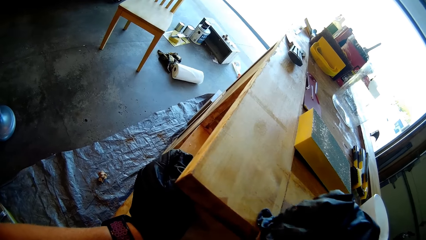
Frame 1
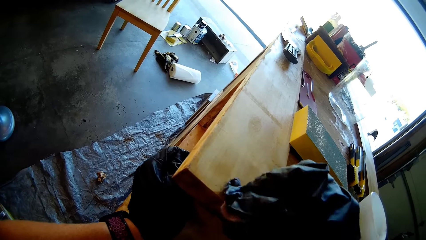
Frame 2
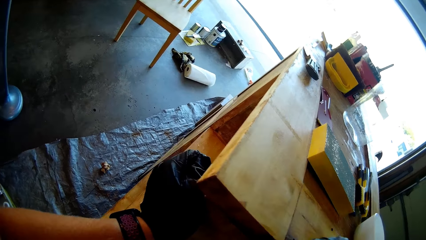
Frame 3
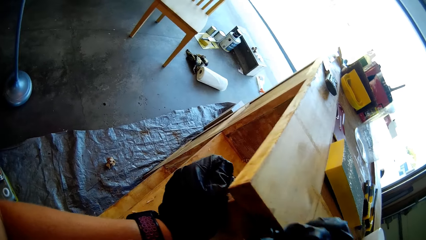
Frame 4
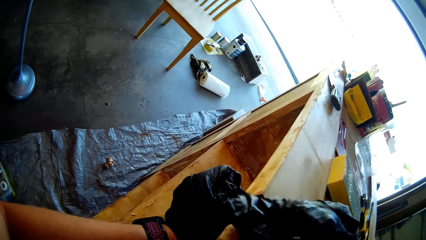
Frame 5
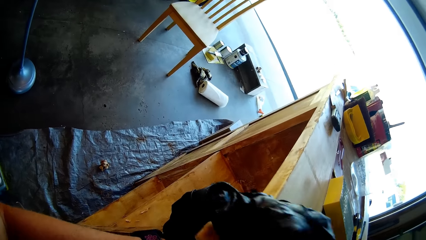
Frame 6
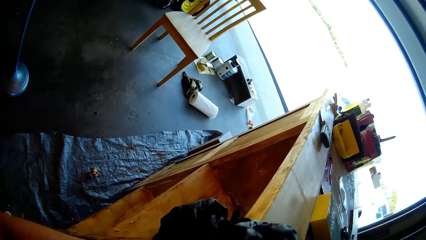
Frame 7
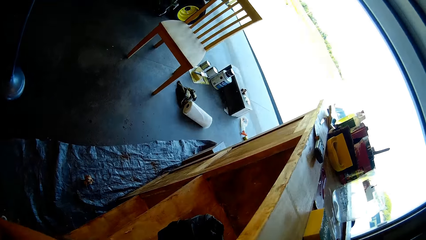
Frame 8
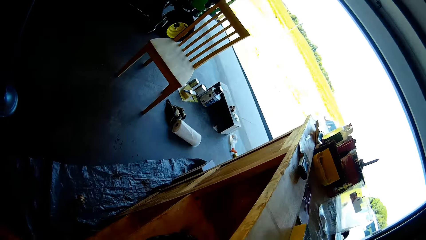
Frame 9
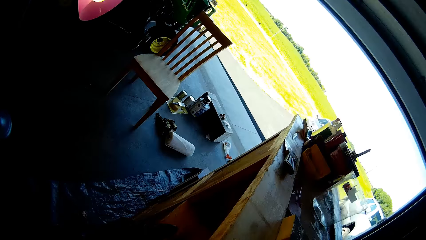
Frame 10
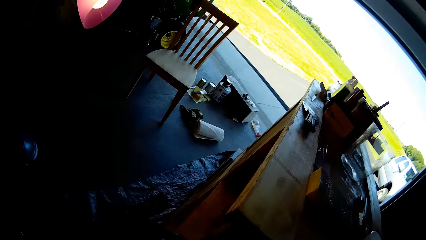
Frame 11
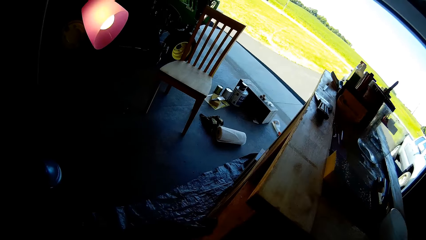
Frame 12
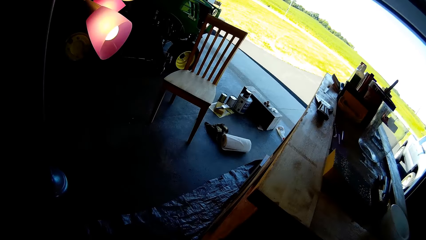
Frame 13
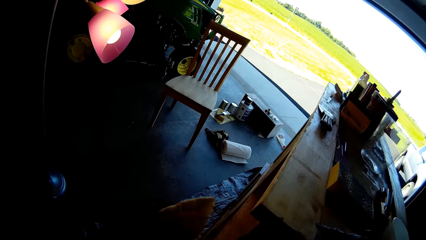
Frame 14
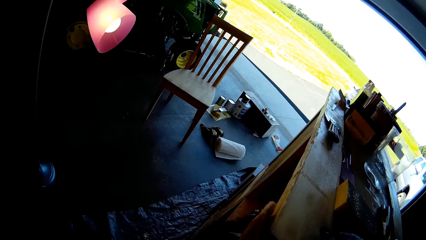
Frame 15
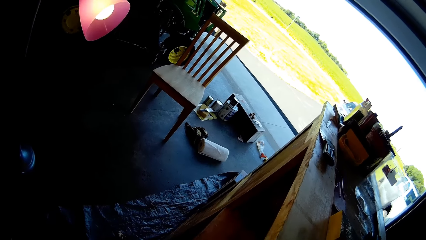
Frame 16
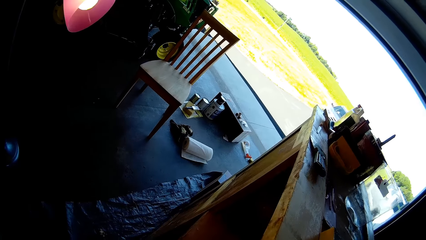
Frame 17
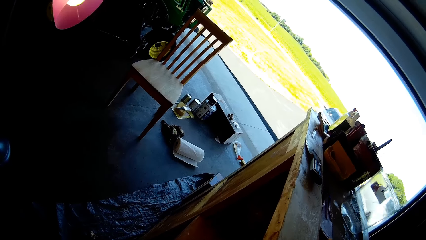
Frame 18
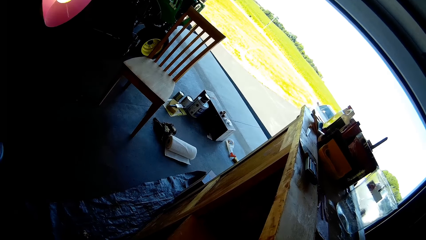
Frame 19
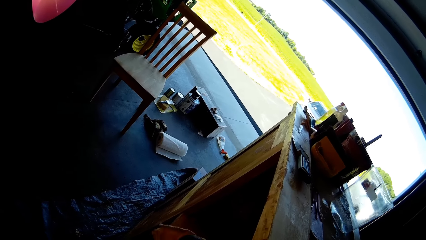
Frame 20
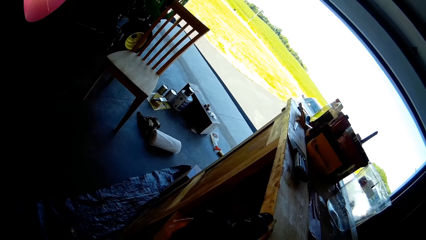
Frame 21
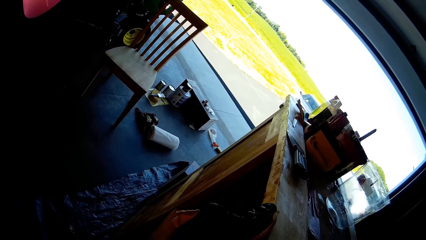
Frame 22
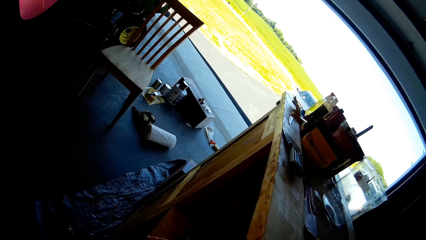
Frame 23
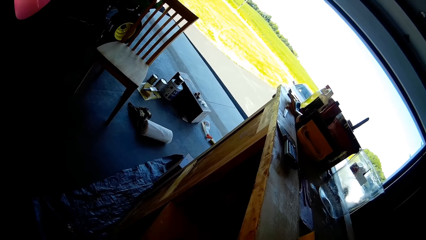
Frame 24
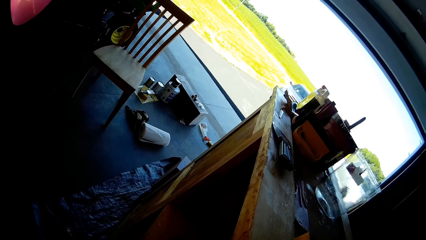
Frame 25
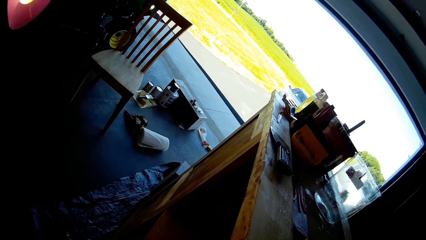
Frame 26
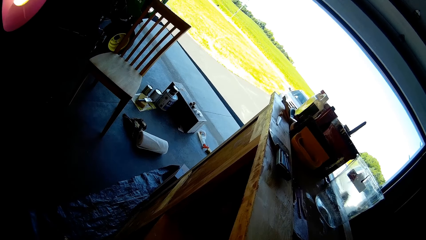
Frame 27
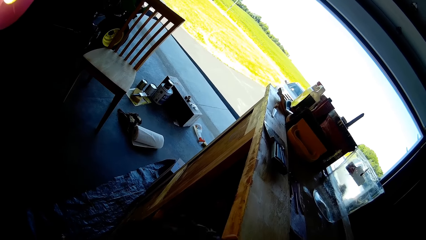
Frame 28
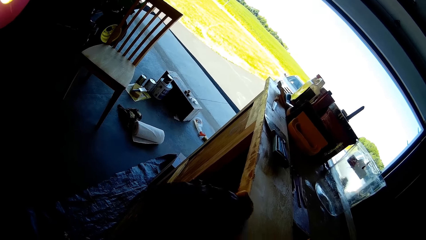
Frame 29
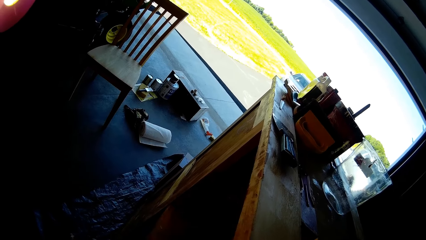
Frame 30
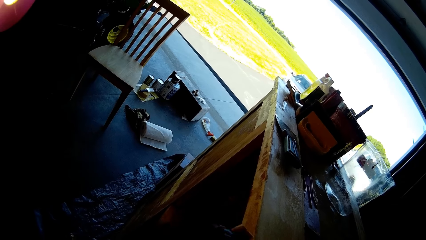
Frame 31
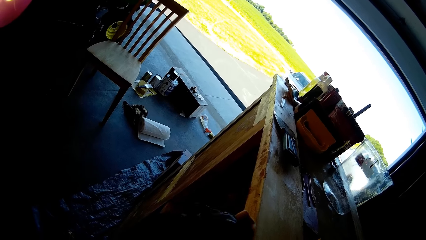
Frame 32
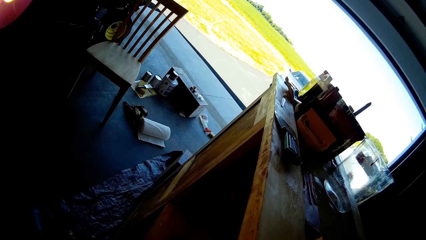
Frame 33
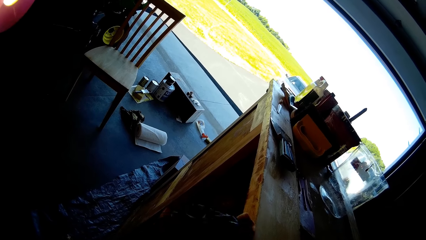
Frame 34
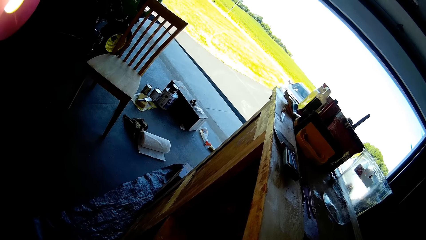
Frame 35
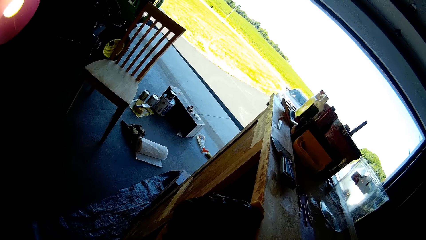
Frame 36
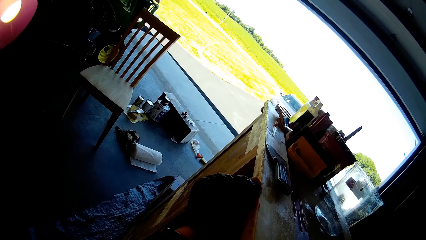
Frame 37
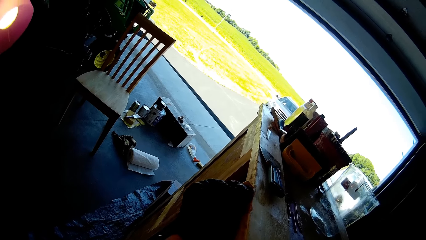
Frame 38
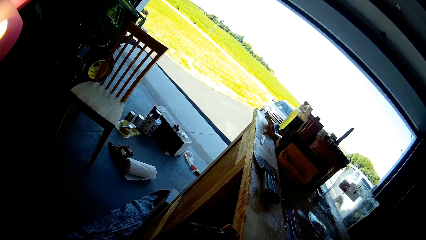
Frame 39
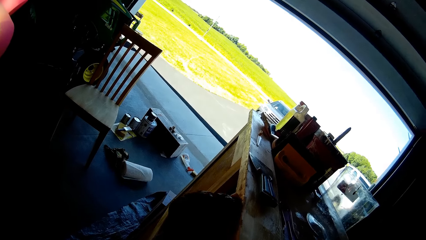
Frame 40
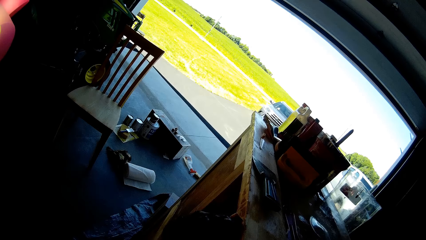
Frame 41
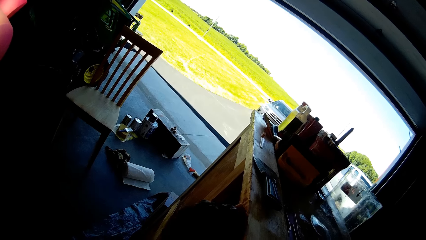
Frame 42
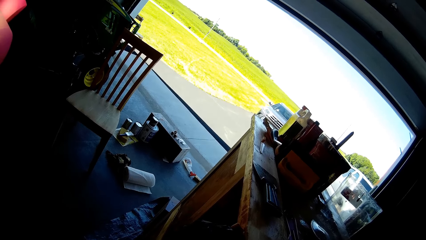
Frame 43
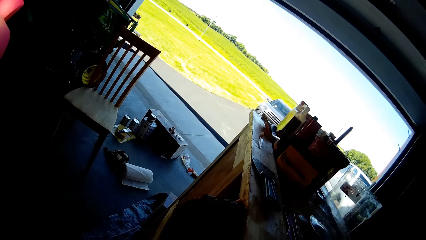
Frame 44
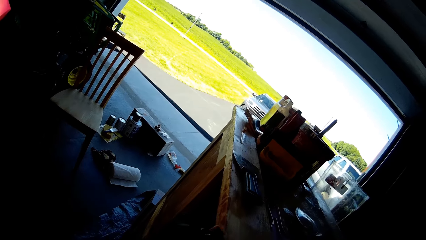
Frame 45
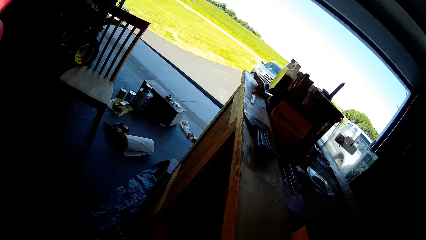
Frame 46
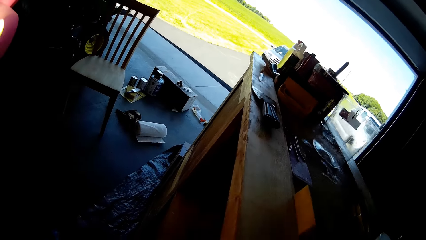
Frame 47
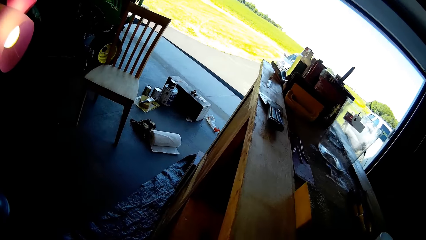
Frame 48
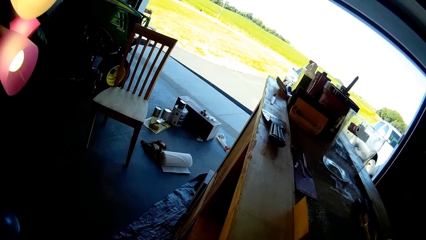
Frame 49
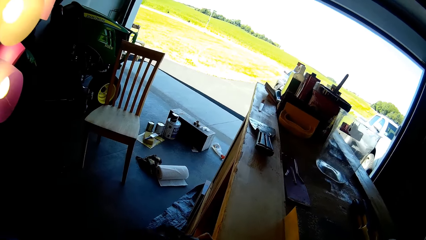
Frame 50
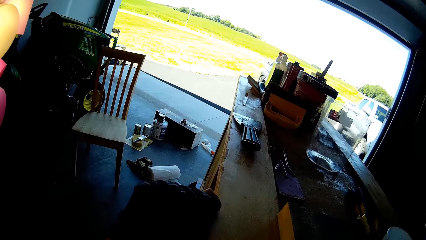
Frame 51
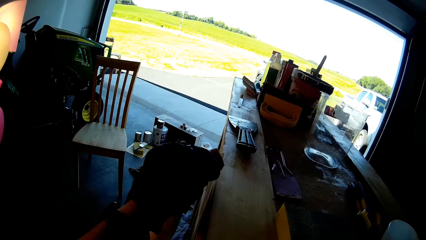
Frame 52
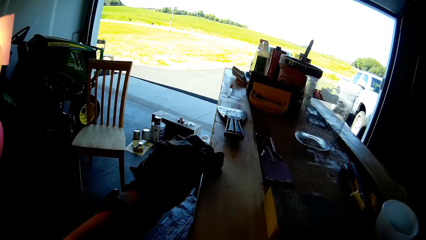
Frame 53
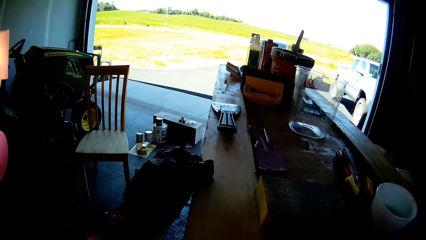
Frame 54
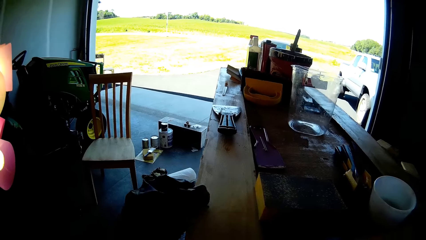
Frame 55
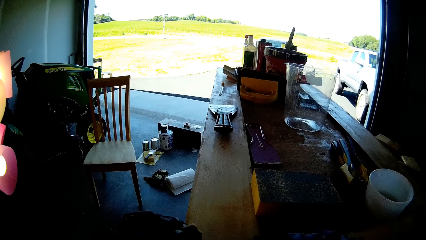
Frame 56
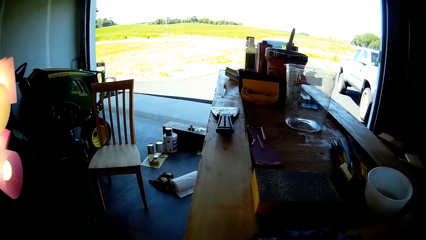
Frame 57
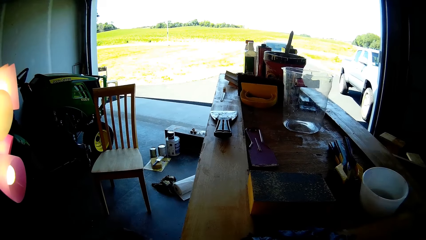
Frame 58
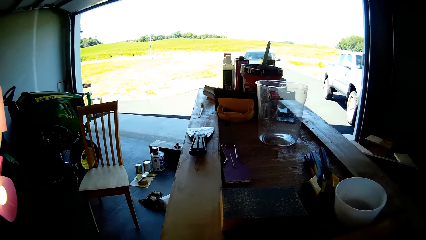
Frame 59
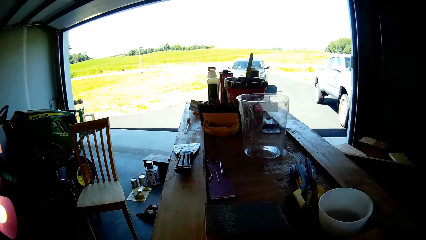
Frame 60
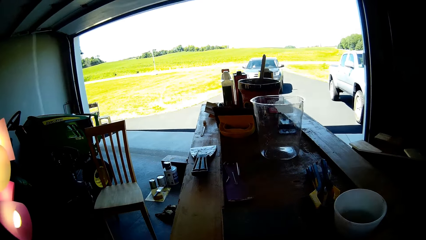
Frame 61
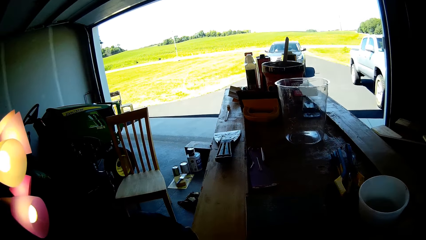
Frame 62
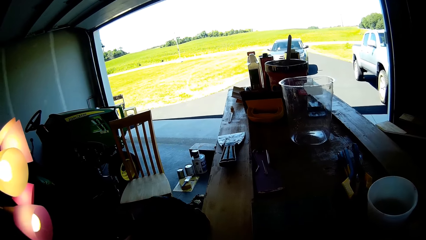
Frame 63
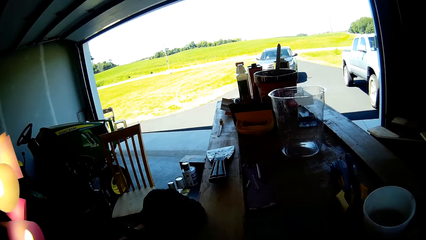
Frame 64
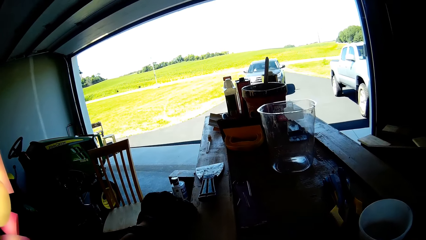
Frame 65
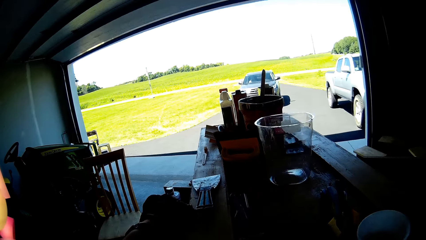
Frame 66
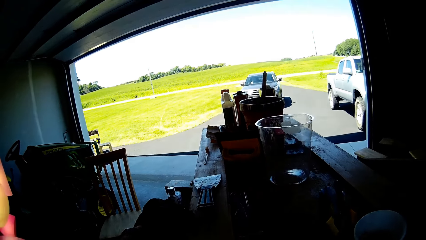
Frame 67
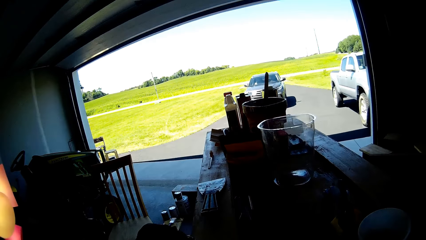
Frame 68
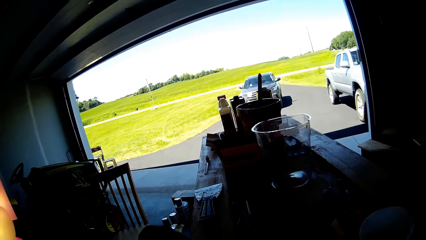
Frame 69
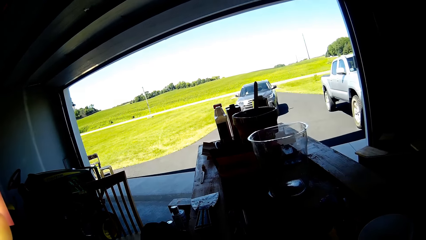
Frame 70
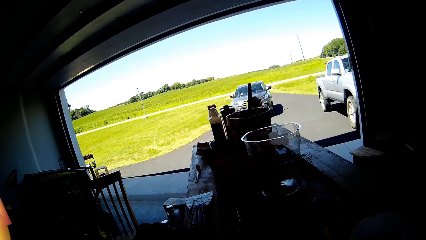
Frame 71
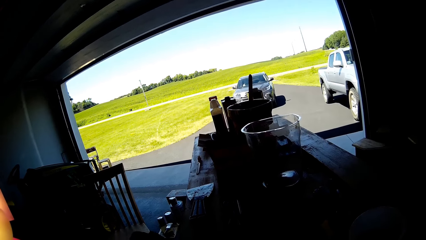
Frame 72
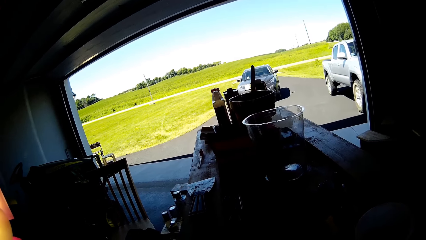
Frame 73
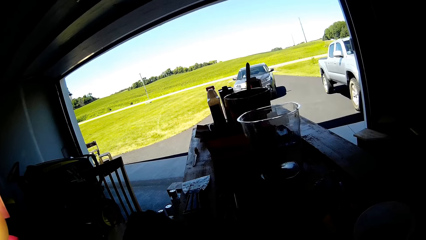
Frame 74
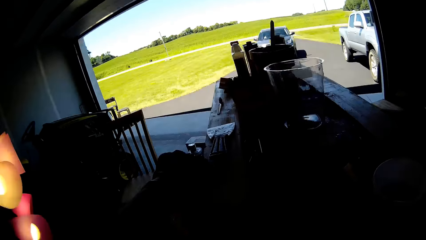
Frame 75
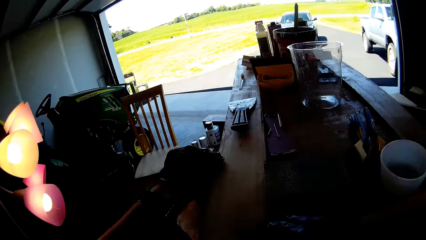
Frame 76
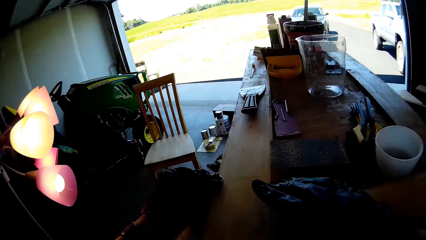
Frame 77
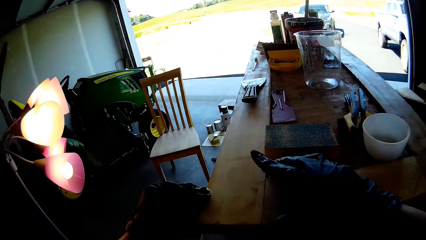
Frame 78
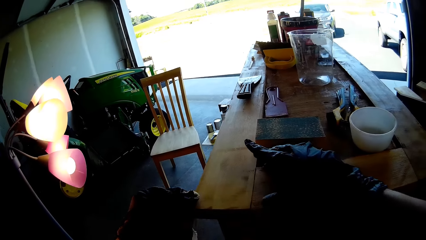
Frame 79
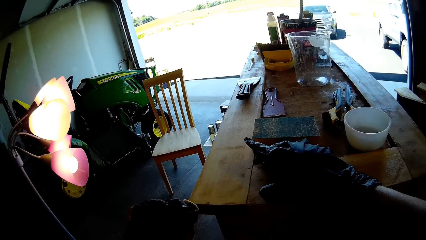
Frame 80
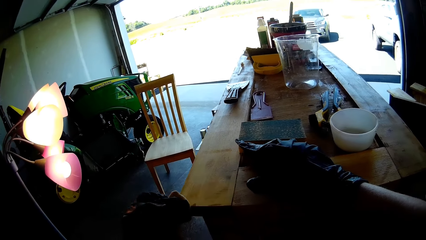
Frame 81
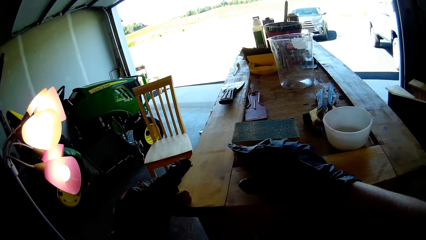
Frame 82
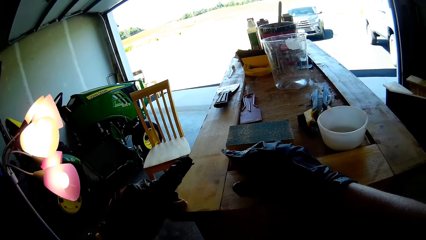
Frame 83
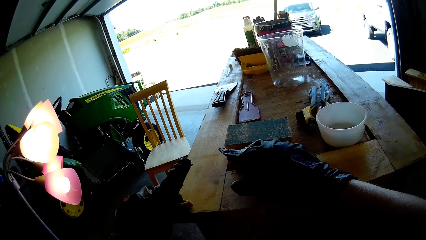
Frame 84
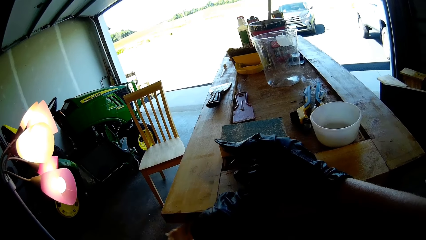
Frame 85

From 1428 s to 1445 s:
The camera wearer is brushing.
